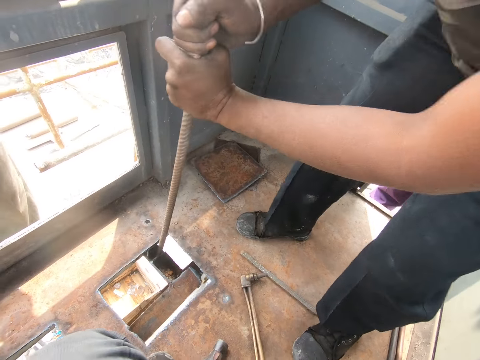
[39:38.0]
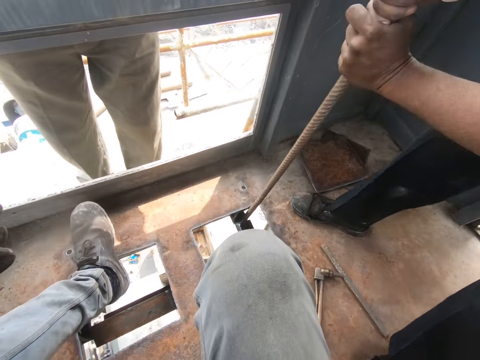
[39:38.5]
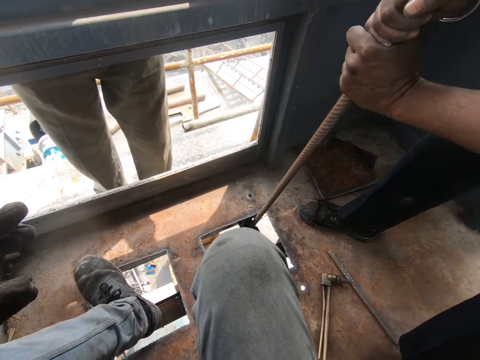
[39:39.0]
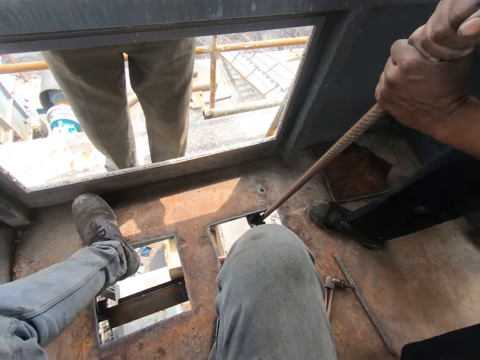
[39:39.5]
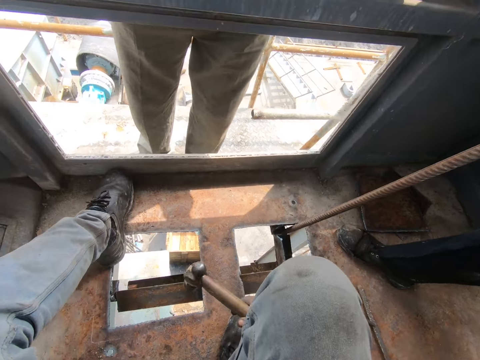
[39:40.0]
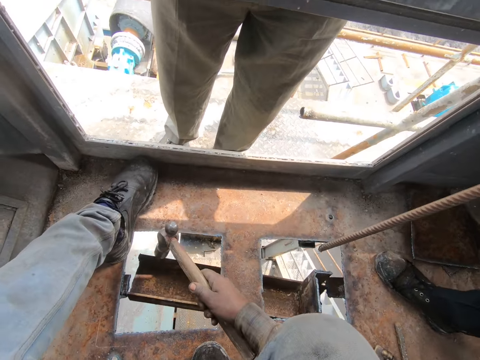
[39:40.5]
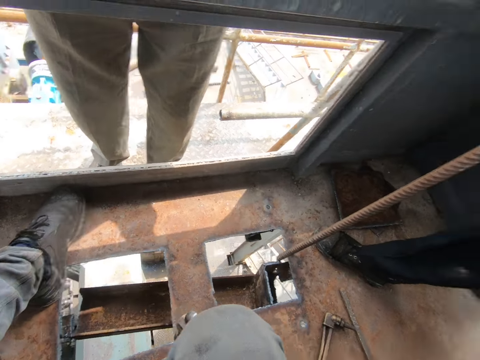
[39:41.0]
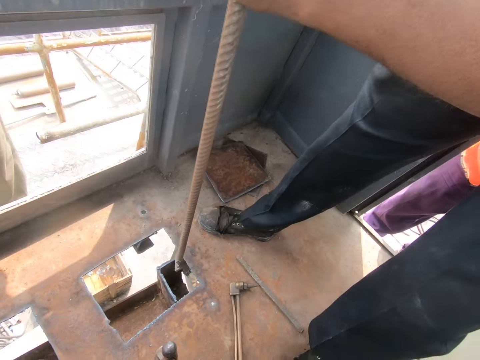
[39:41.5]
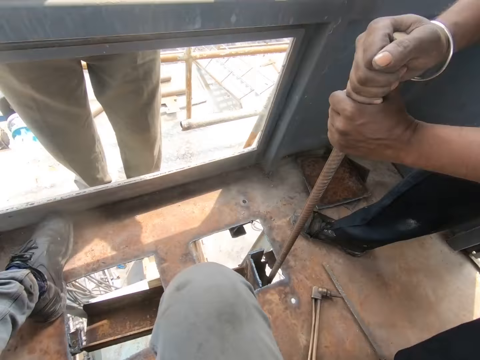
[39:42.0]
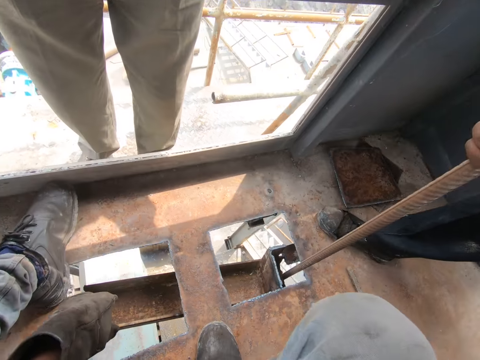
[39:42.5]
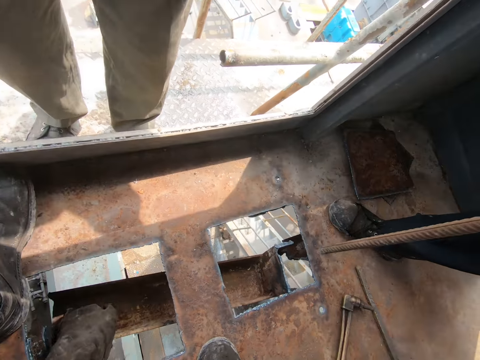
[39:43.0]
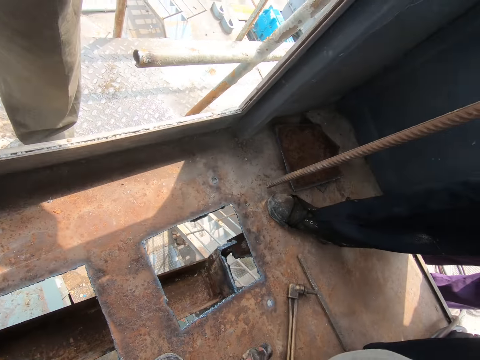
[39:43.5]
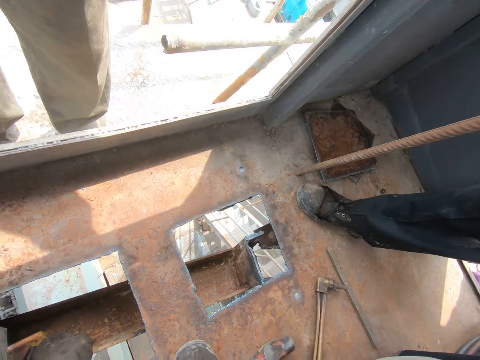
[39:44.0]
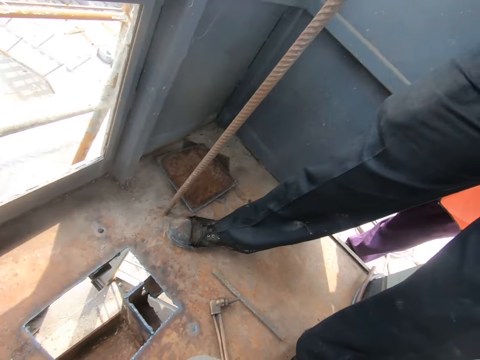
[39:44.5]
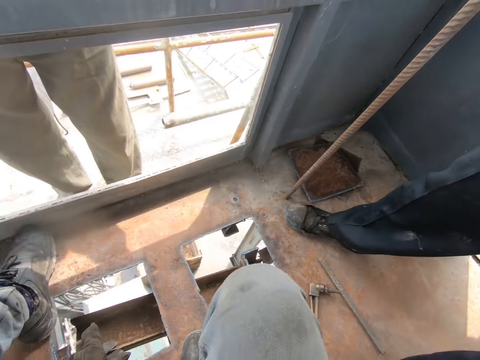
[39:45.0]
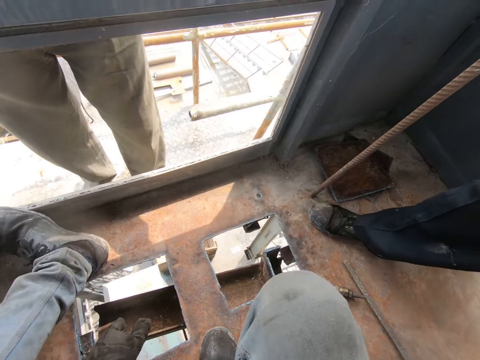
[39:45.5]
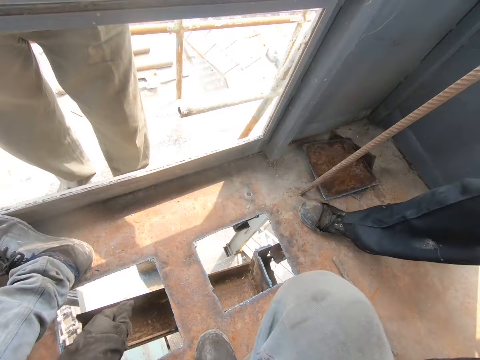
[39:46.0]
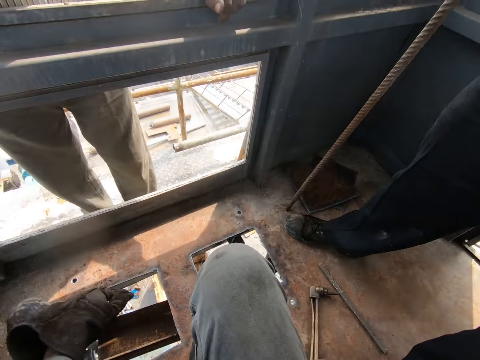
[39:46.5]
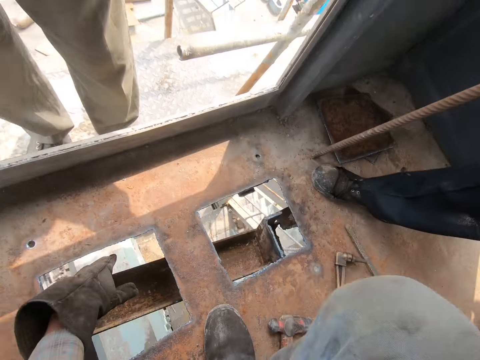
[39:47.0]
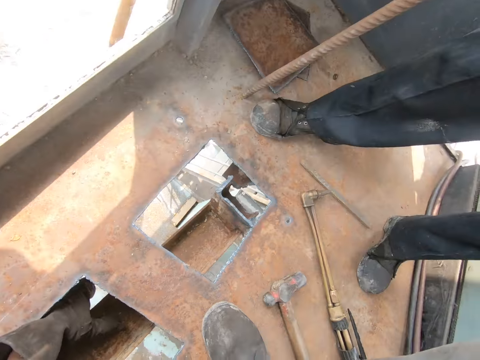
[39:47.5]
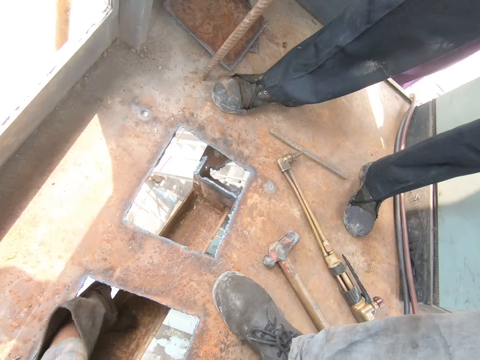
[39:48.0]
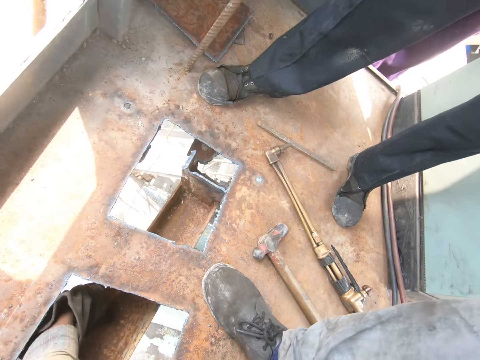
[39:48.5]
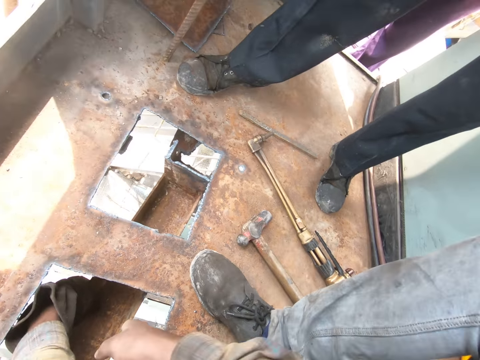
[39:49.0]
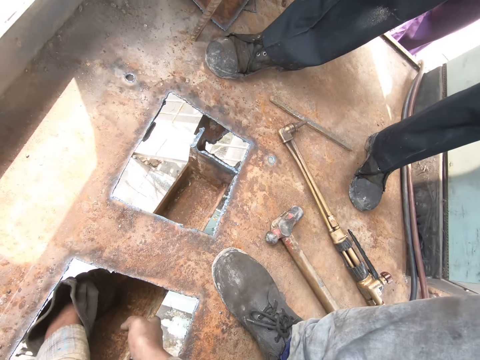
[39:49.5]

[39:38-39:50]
The camera wearer looks around. He holds the hammer with his right hand. He points at the hole with his left hand. He looks around on the ground. He stretches his left hand. He holds the metal below with his left hand.

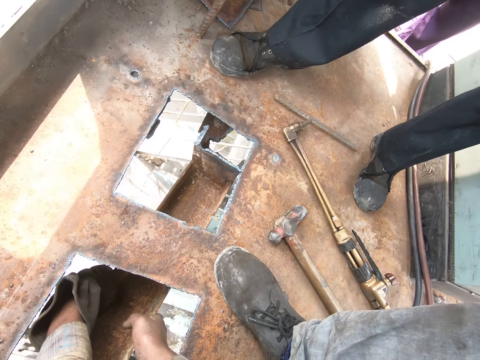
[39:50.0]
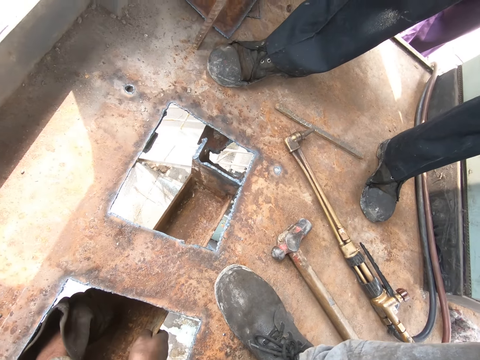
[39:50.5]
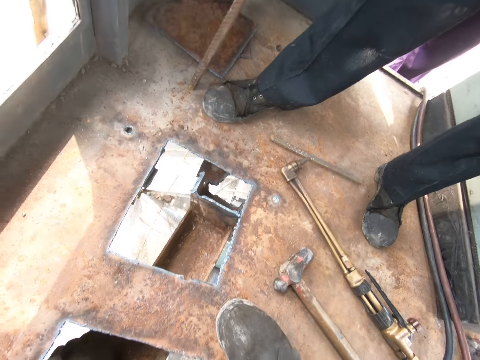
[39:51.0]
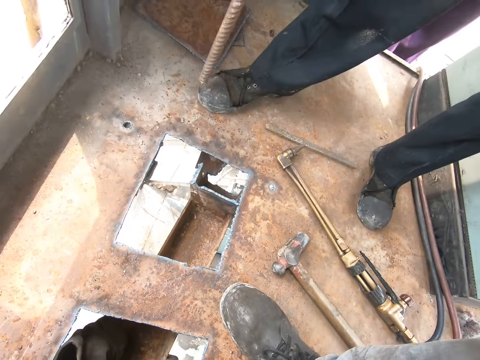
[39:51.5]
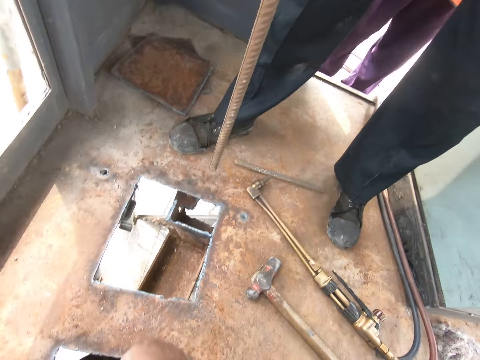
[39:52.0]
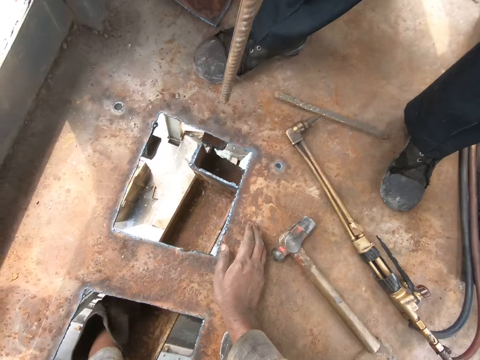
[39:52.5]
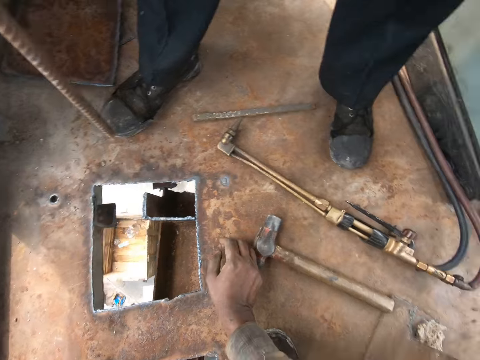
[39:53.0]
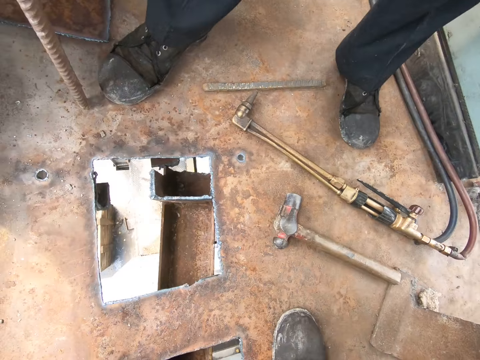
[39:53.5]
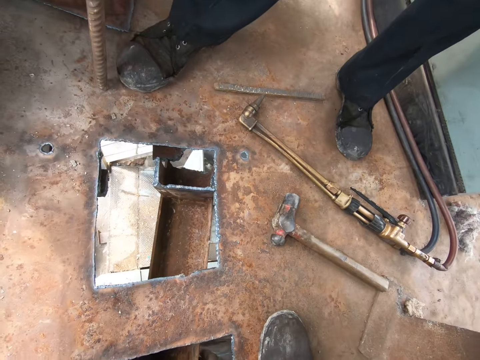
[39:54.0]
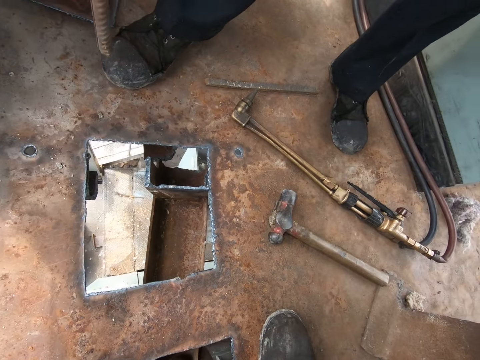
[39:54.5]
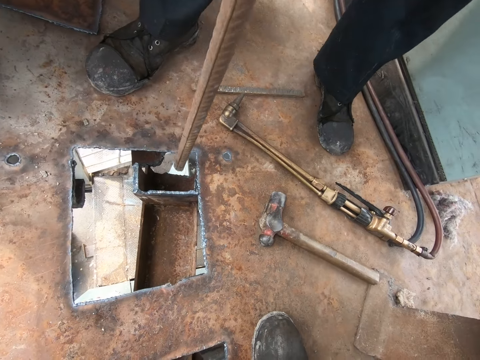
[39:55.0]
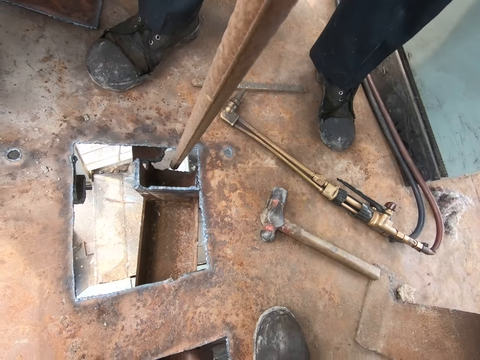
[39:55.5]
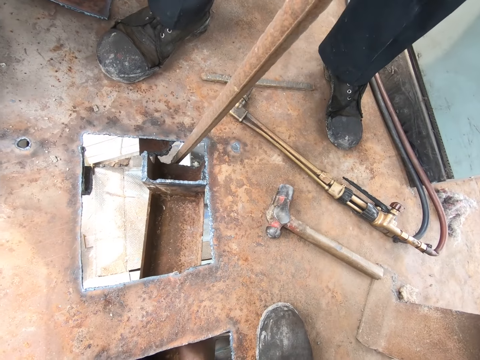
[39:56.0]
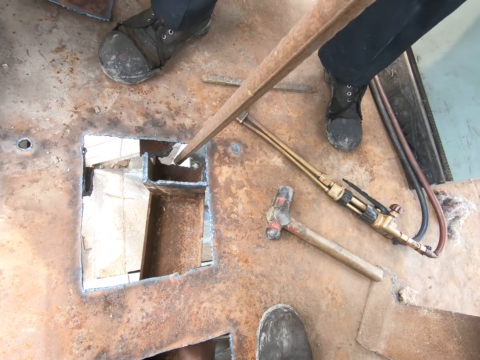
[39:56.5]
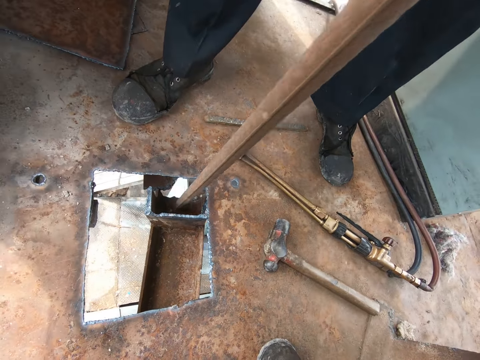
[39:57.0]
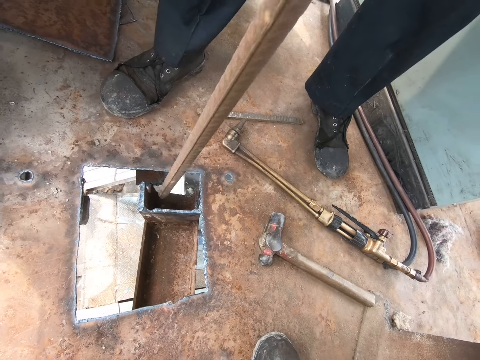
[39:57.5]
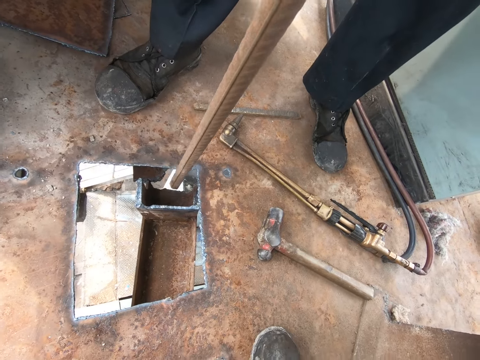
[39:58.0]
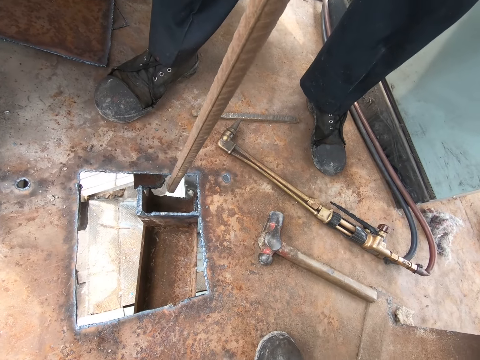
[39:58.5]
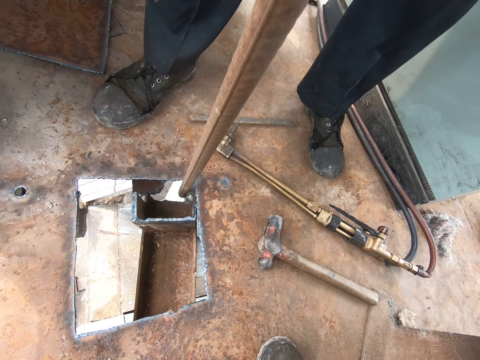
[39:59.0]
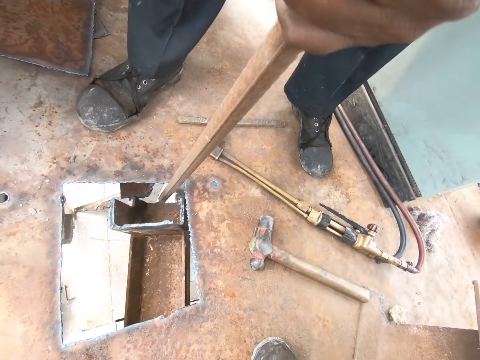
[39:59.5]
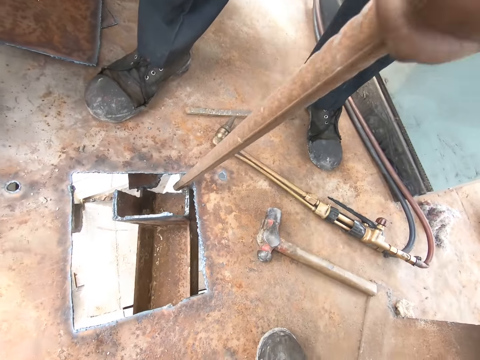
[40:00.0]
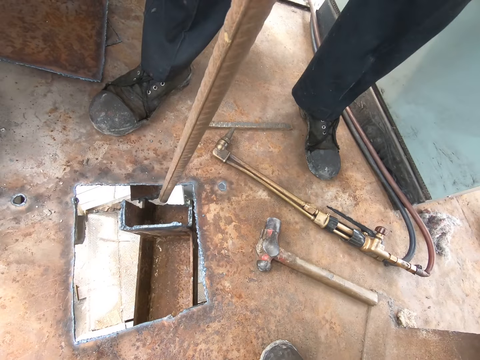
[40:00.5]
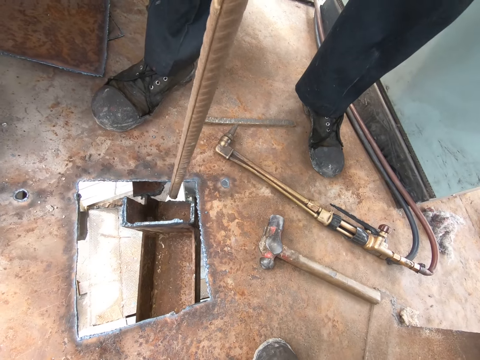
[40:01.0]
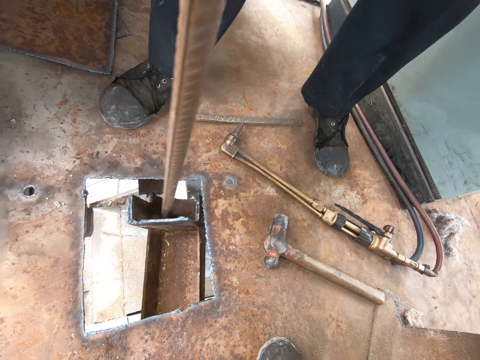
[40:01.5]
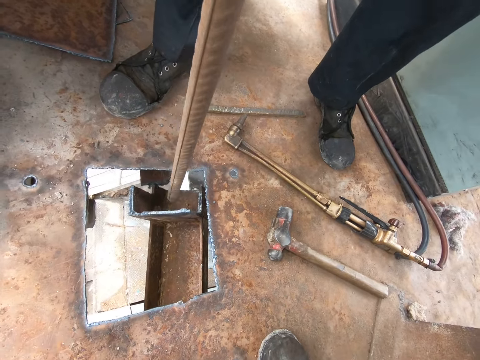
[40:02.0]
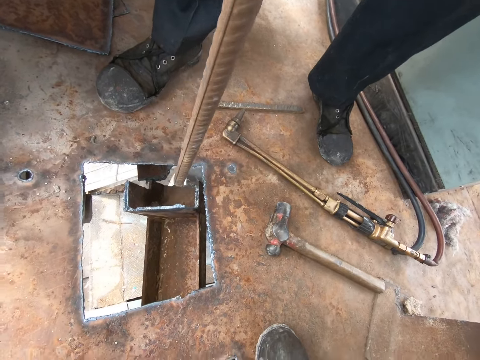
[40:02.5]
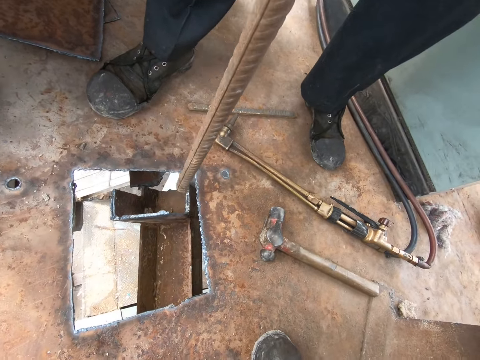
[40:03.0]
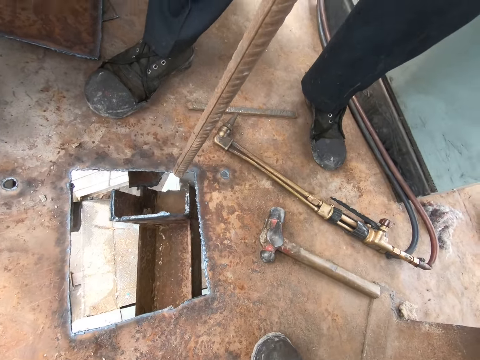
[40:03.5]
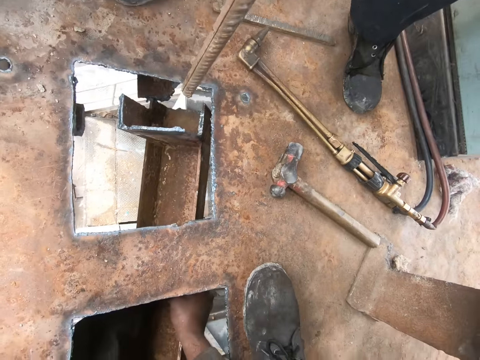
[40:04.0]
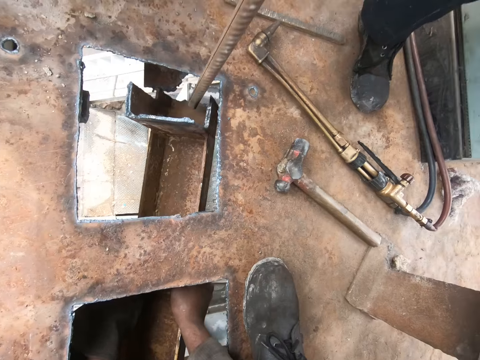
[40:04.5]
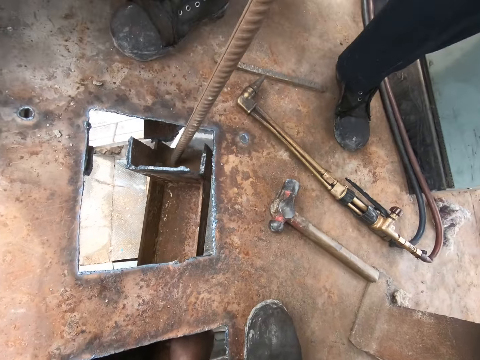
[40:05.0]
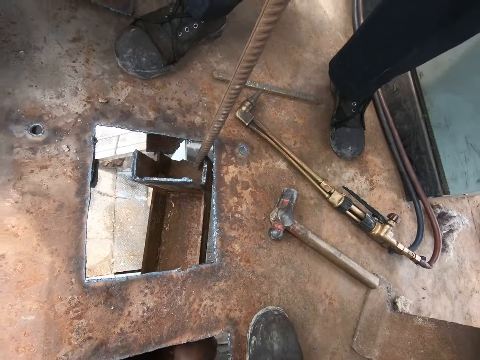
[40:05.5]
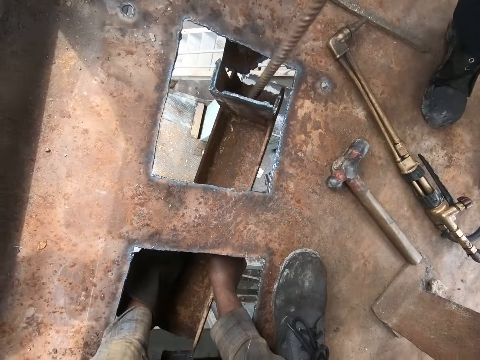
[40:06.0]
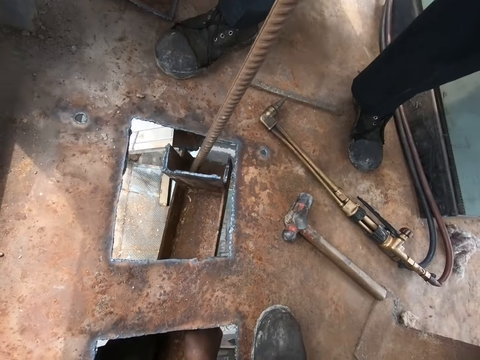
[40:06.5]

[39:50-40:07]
The camera wearer holds the metal below with both hands. They look around. They put the right hand on the surface. They look down. A man moves metal.
